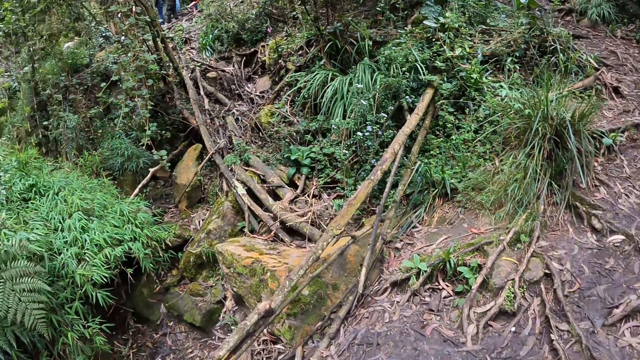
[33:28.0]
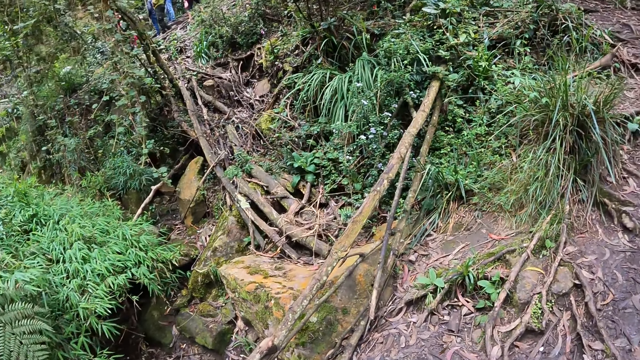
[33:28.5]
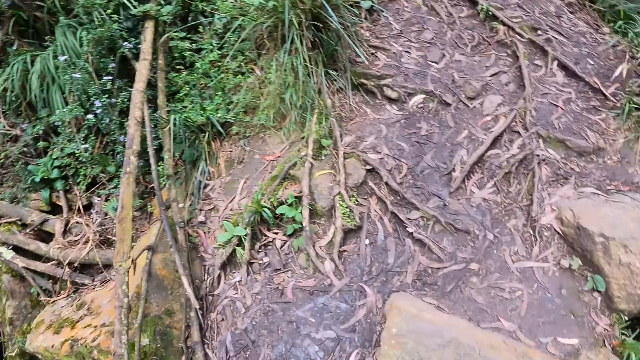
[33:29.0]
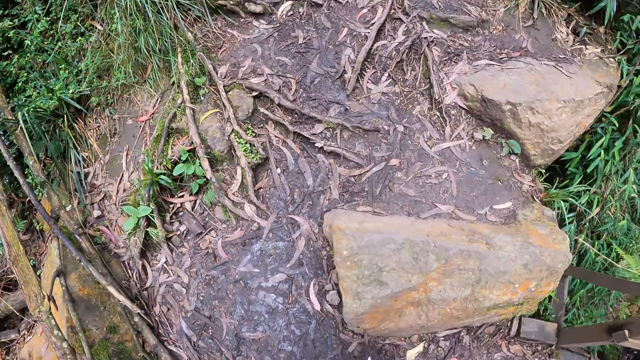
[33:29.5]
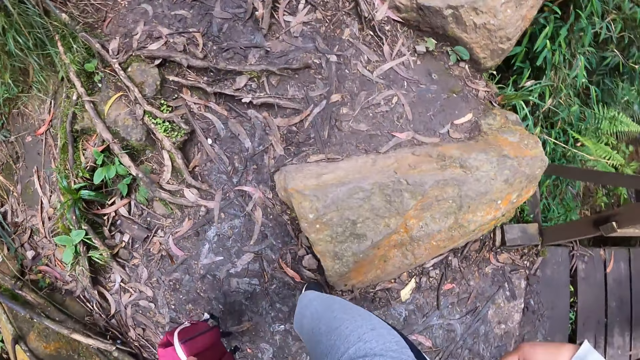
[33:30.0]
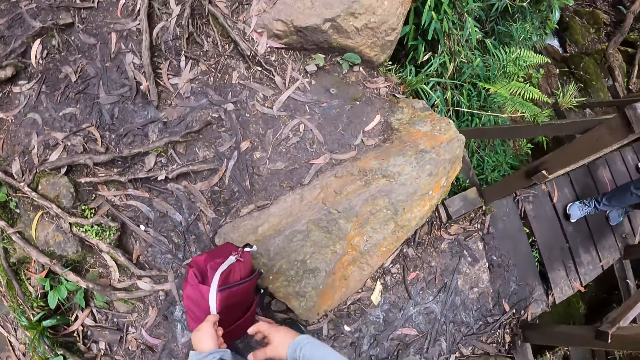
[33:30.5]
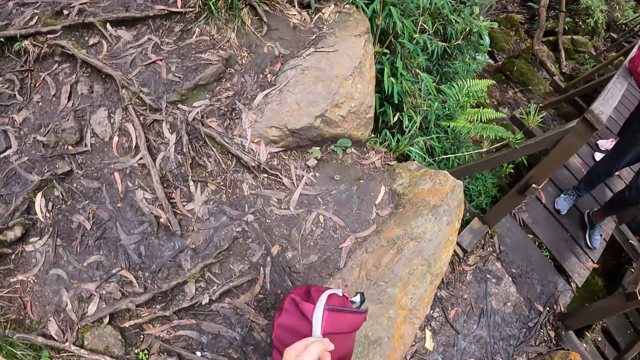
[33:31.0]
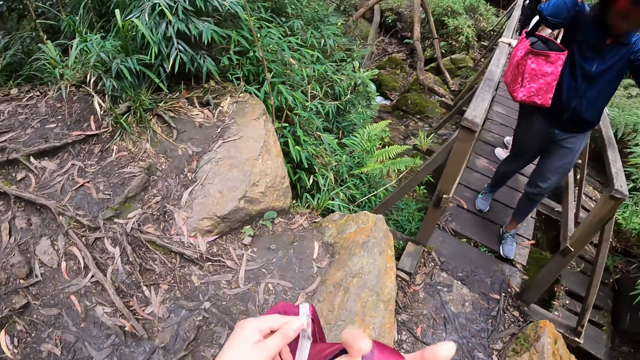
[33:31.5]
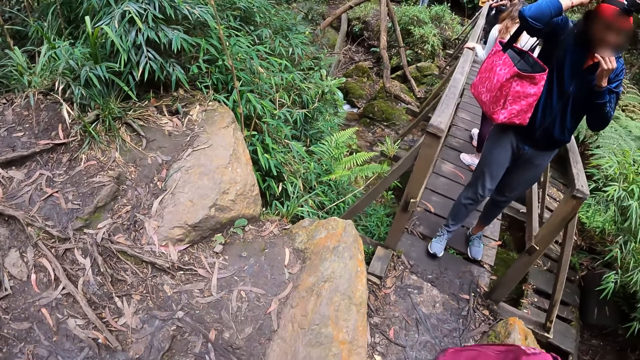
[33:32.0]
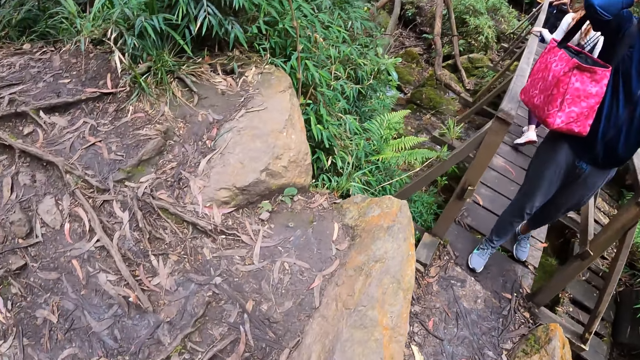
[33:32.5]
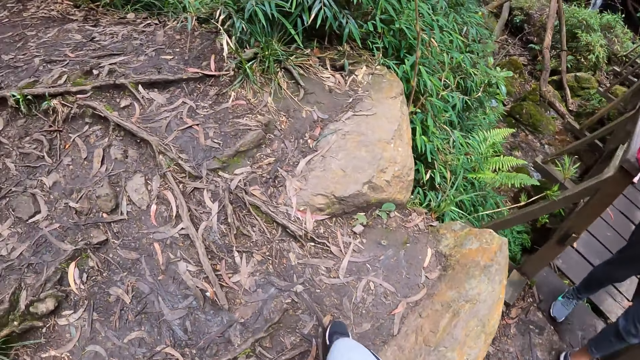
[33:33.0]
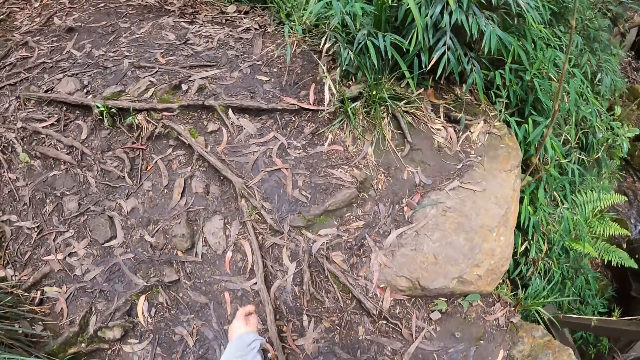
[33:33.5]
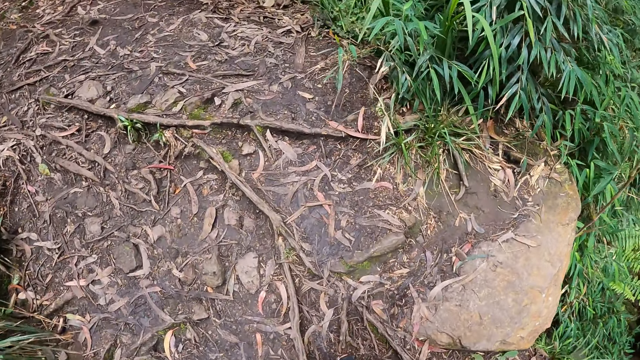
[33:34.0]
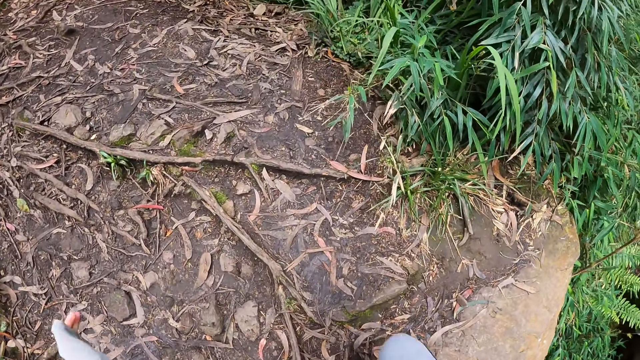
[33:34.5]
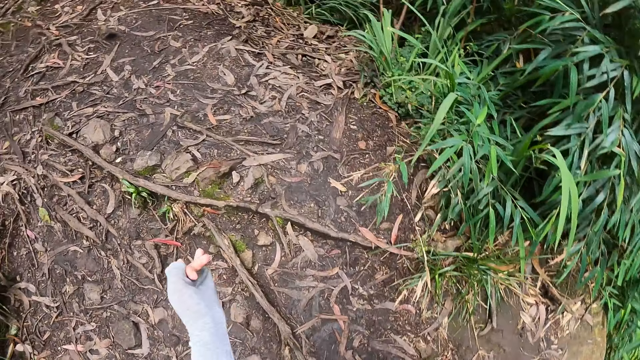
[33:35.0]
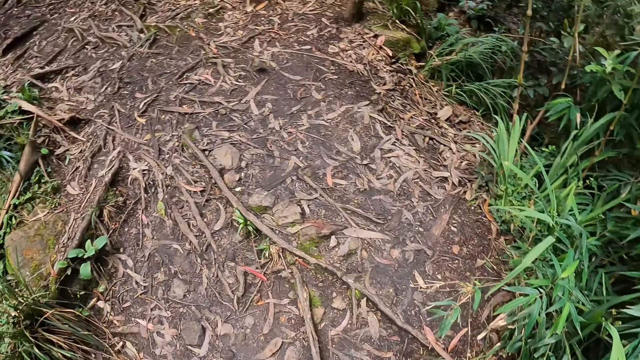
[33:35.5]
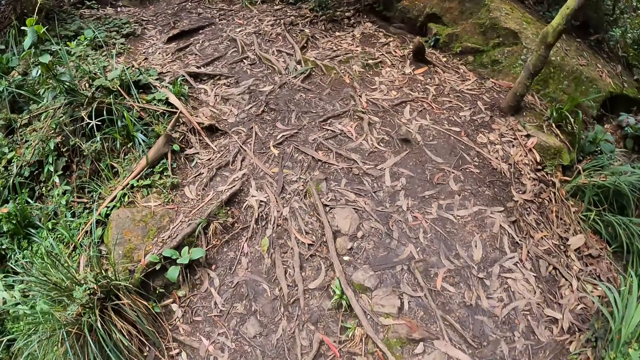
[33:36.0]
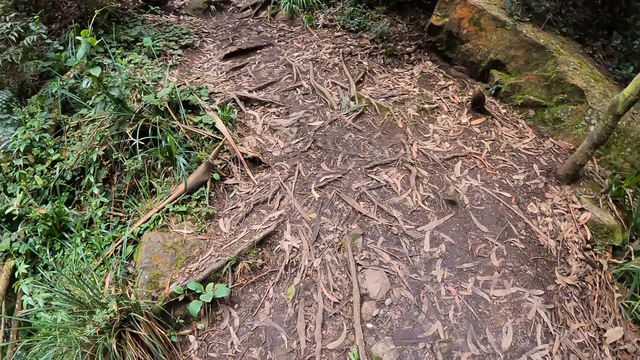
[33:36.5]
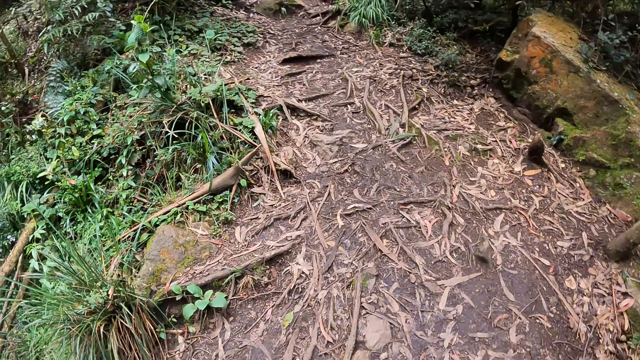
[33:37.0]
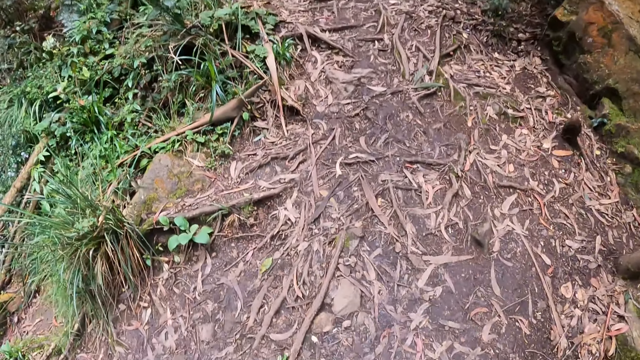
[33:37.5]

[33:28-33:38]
The camera wearer places the bag on the other hand. They walk forward on a trail.

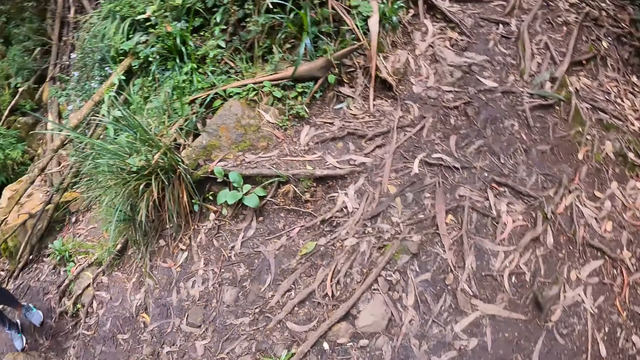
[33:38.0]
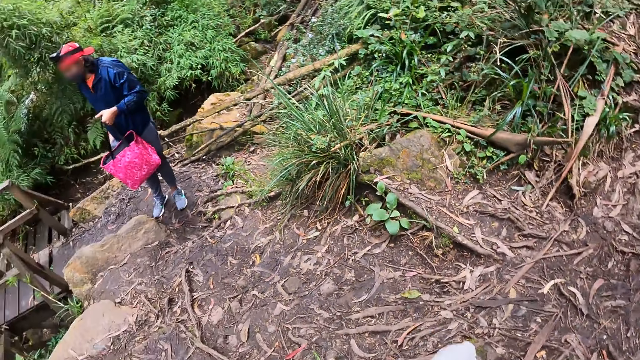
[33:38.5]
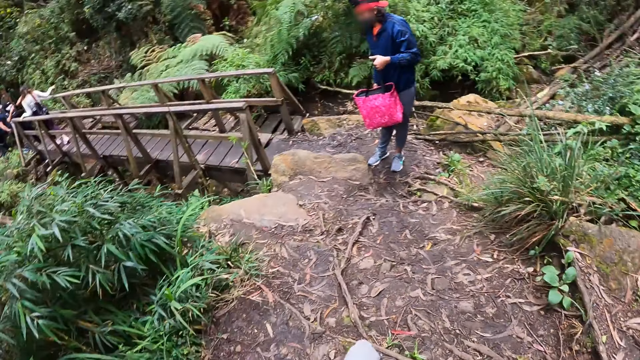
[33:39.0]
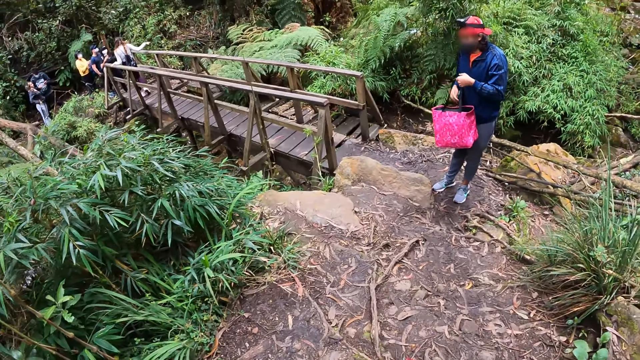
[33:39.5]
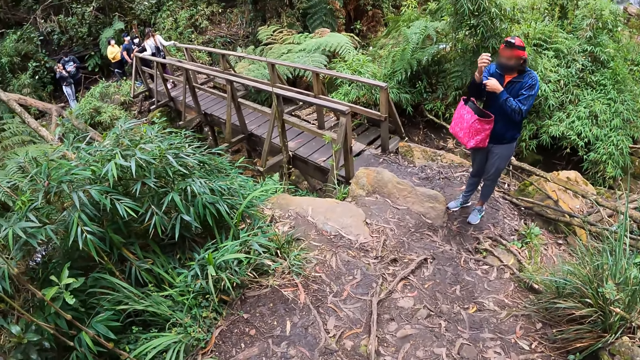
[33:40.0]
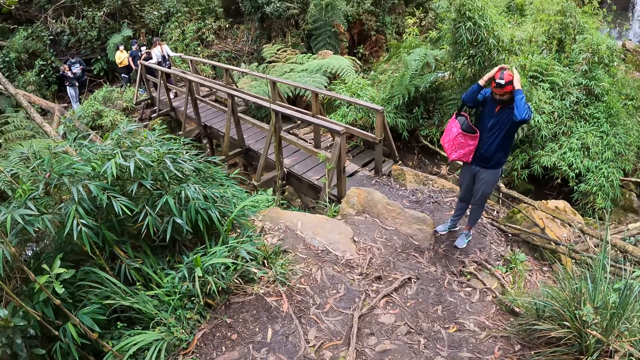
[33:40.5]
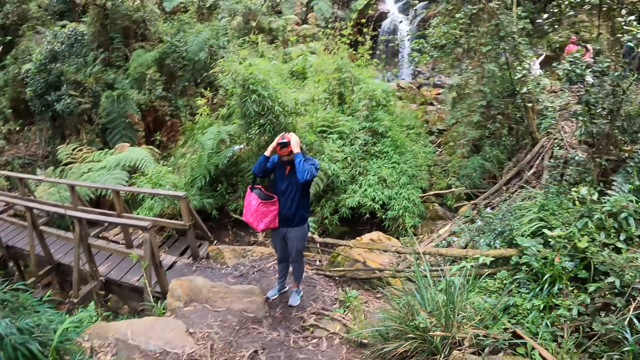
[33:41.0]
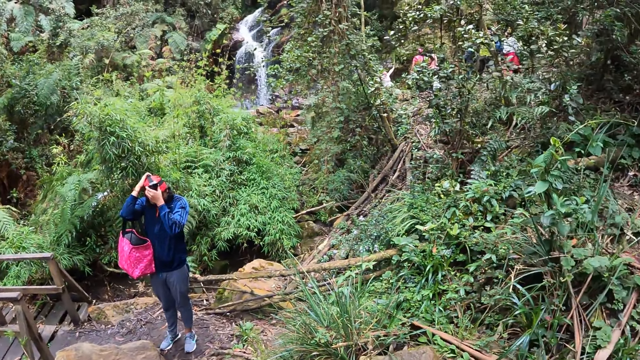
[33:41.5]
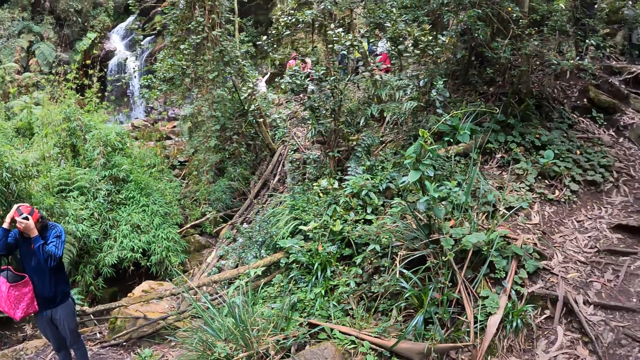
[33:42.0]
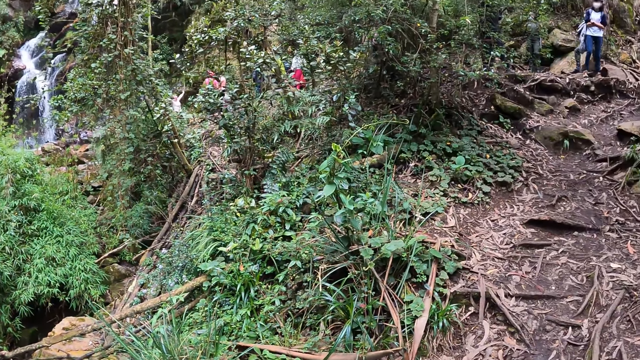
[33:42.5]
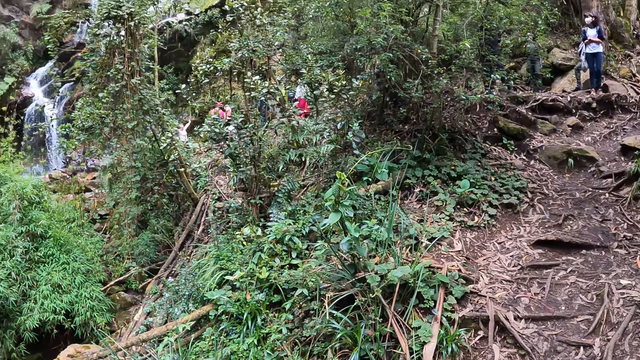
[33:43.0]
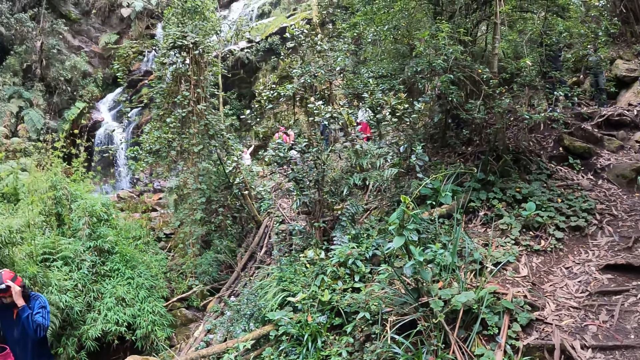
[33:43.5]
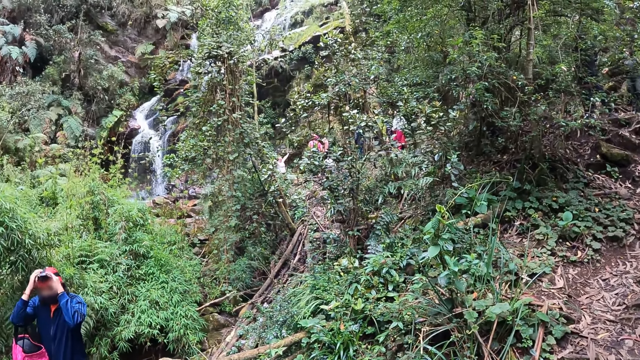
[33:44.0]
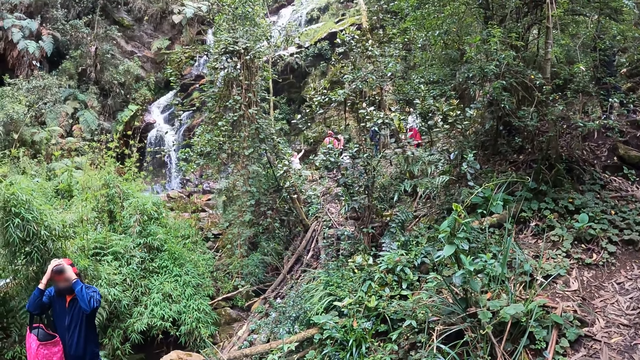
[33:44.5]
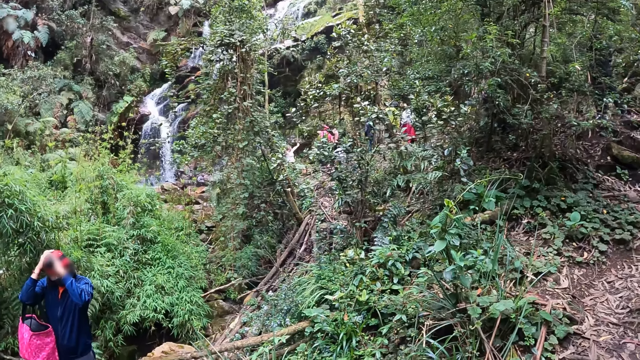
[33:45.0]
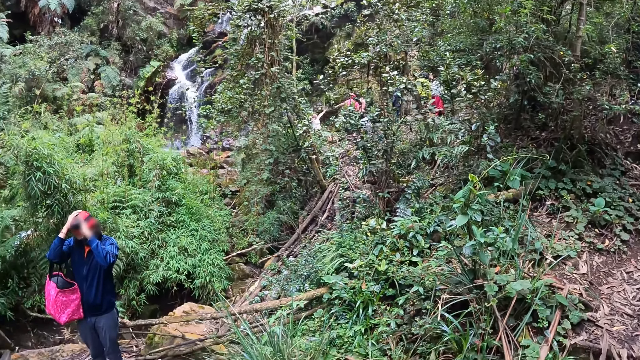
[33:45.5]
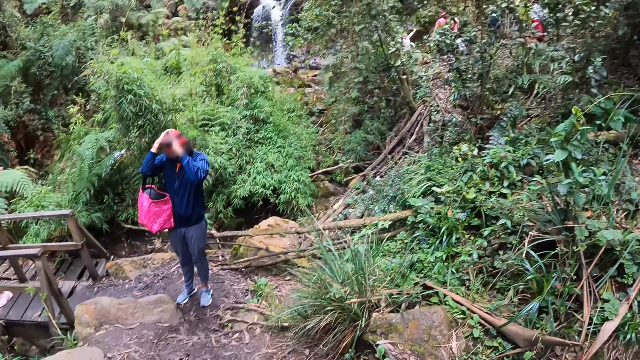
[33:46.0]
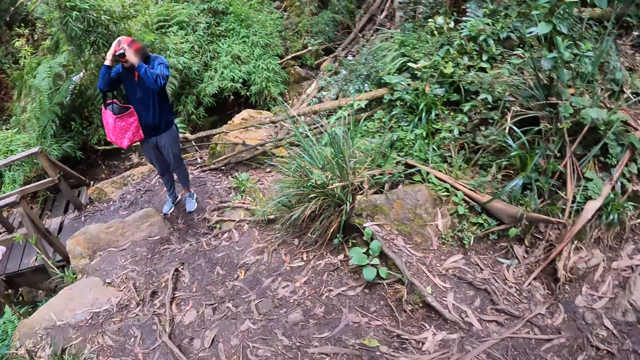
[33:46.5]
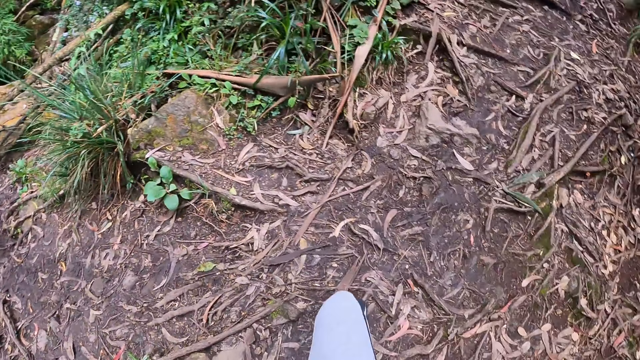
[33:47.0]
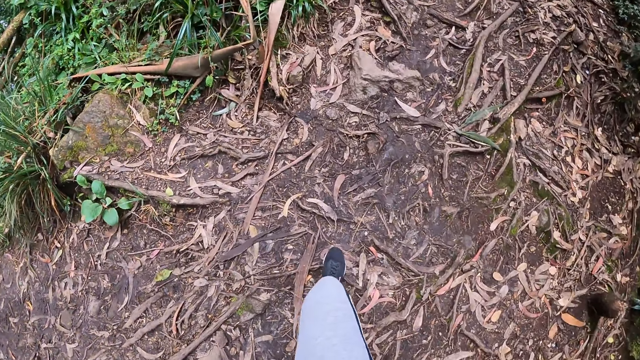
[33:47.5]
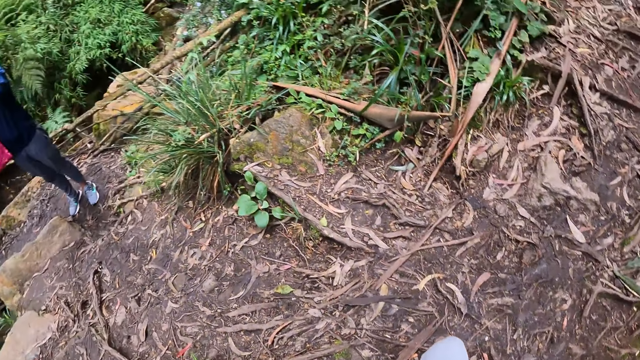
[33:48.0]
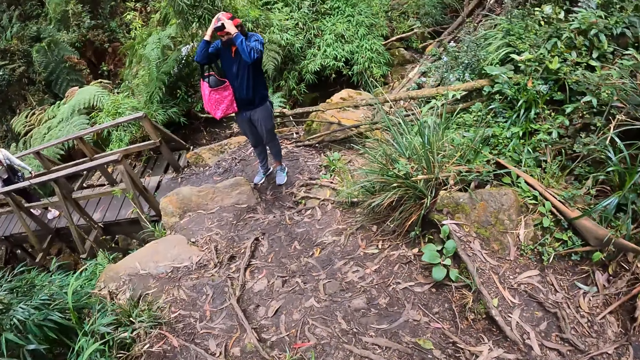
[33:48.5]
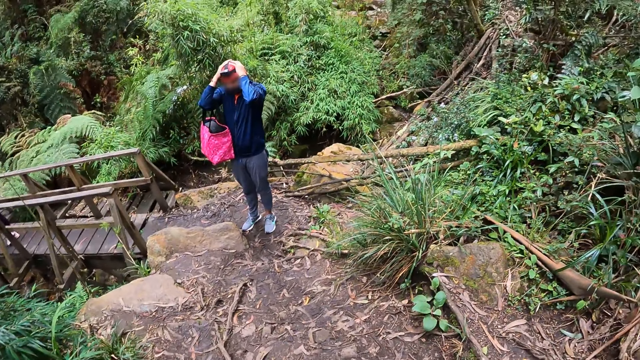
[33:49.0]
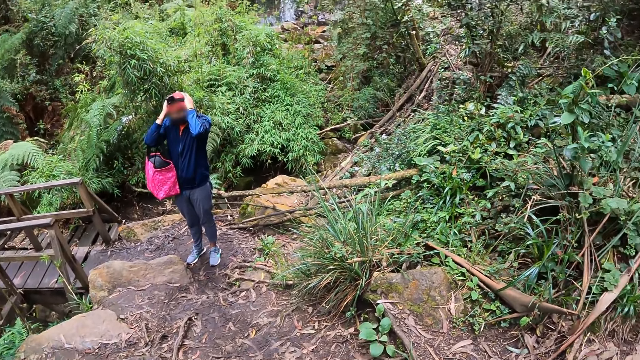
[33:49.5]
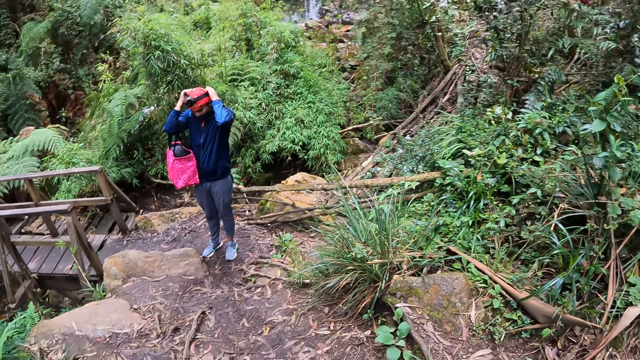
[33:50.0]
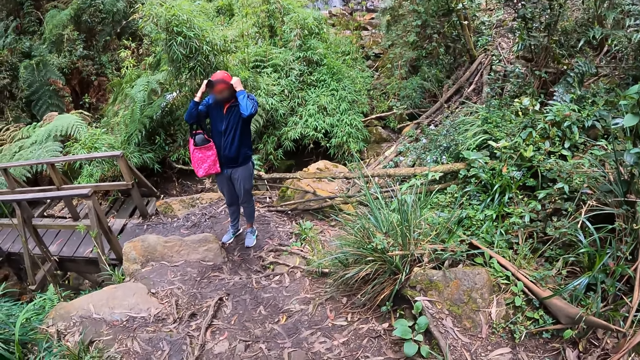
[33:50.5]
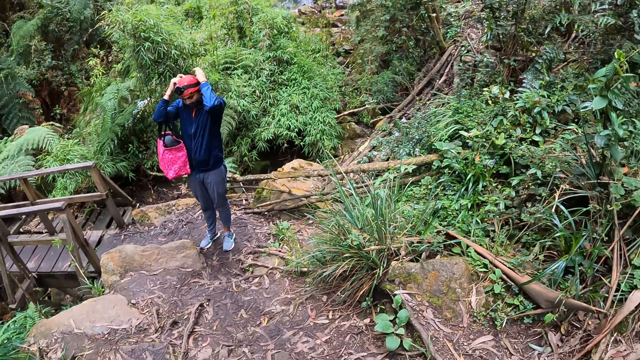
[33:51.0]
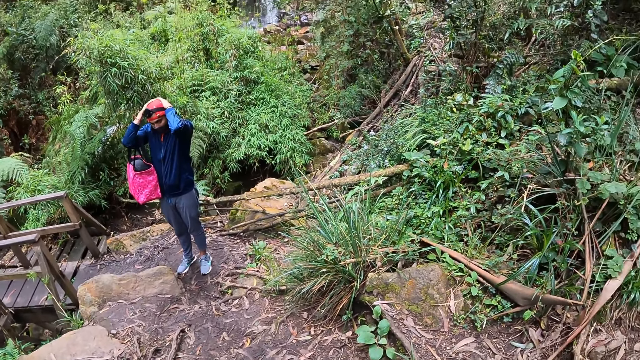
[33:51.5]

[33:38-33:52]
A woman wears the bag in her left hand. The woman adjusts the camera with a hand. The camera wearer adjusts the camera in her head with both hands. She looks around. She does a hand movement. She looks around.
